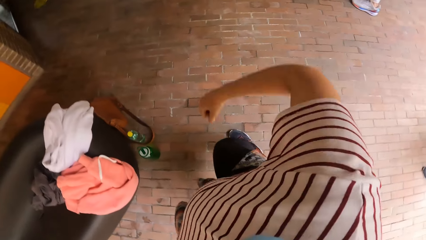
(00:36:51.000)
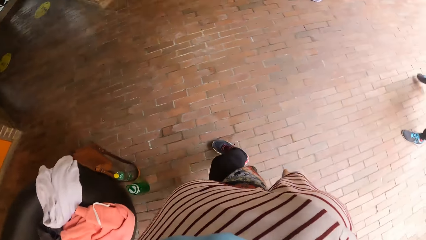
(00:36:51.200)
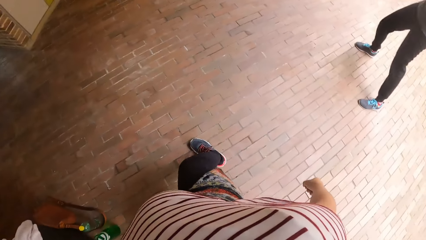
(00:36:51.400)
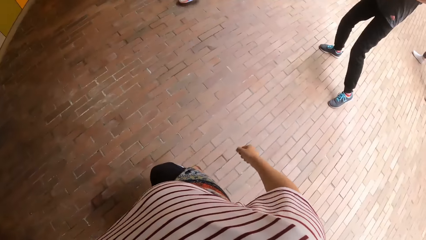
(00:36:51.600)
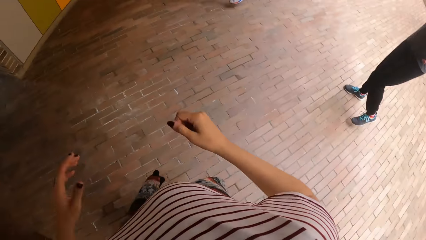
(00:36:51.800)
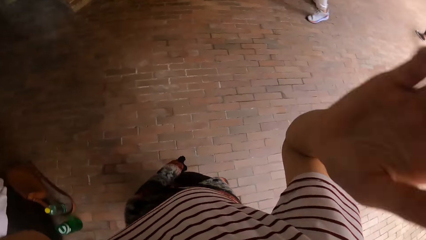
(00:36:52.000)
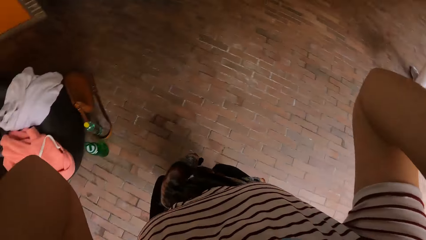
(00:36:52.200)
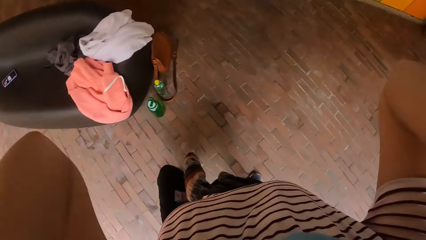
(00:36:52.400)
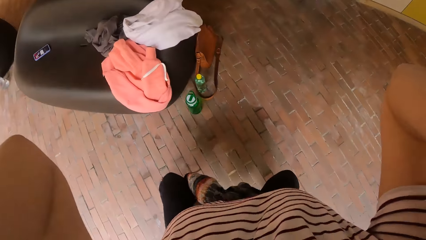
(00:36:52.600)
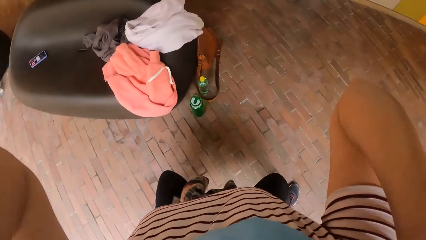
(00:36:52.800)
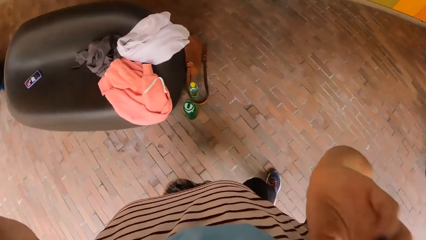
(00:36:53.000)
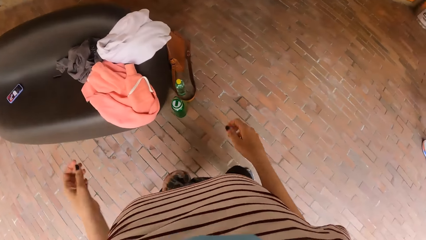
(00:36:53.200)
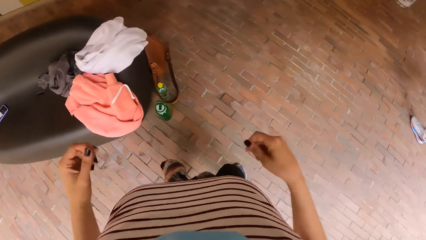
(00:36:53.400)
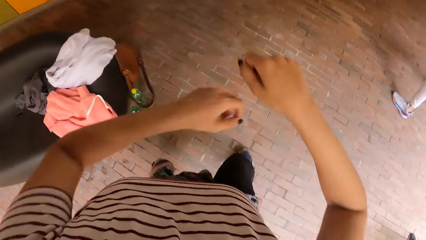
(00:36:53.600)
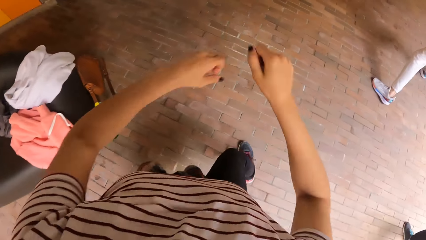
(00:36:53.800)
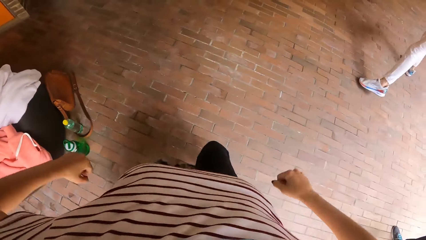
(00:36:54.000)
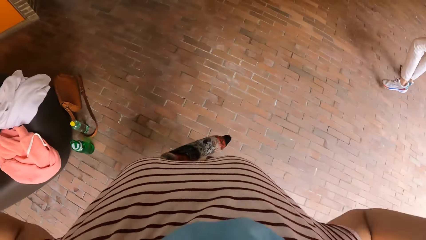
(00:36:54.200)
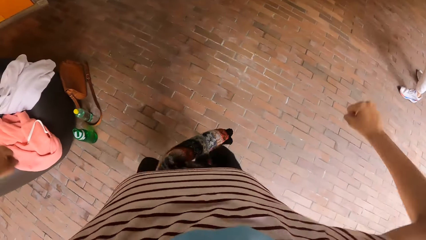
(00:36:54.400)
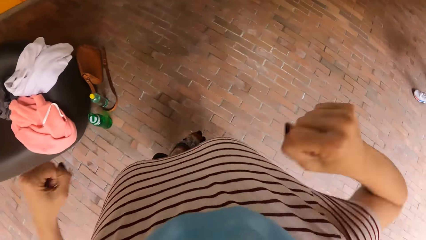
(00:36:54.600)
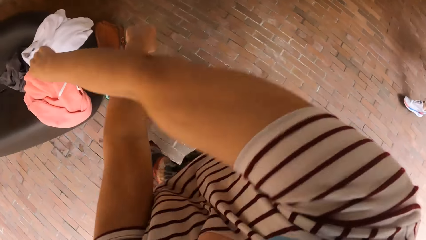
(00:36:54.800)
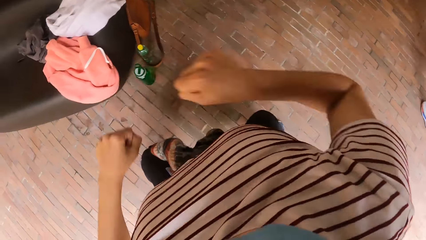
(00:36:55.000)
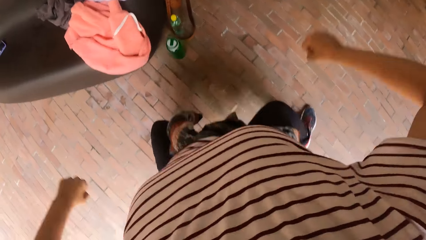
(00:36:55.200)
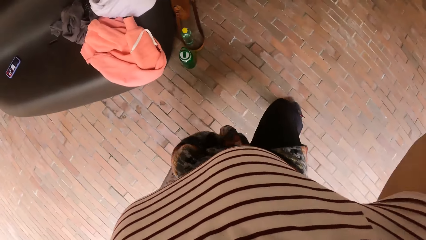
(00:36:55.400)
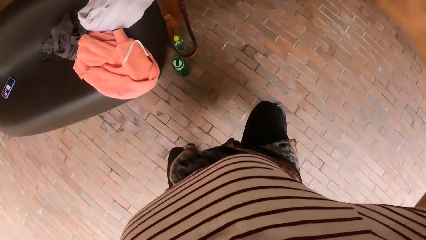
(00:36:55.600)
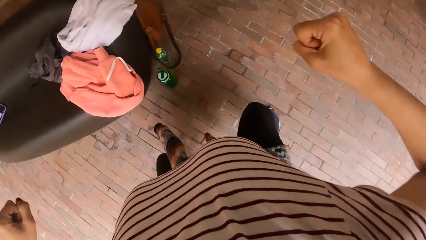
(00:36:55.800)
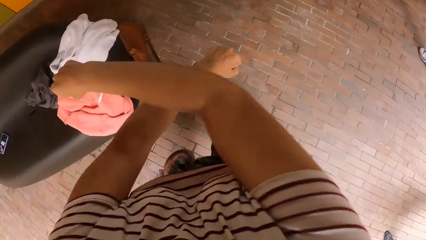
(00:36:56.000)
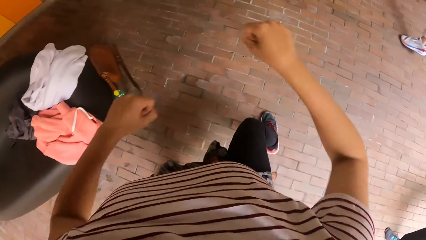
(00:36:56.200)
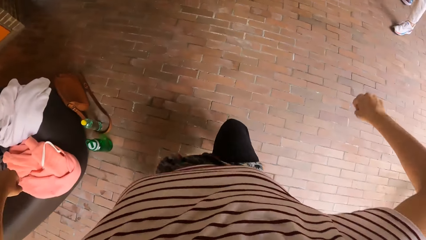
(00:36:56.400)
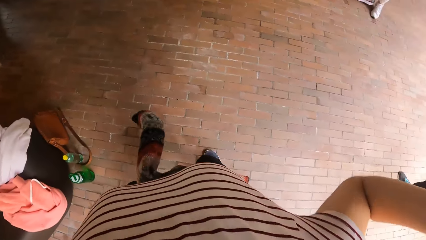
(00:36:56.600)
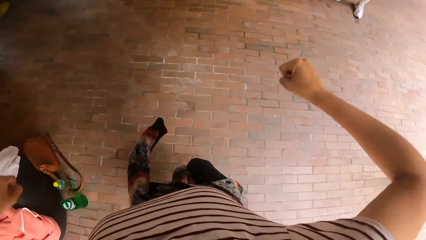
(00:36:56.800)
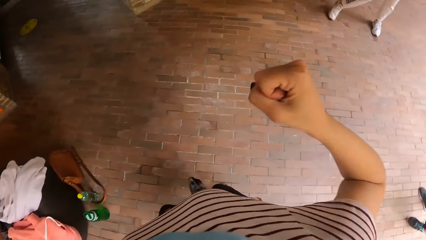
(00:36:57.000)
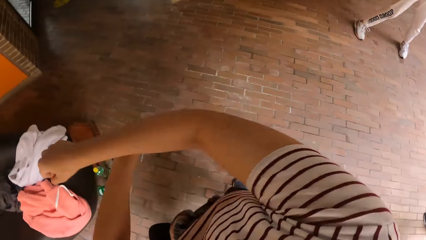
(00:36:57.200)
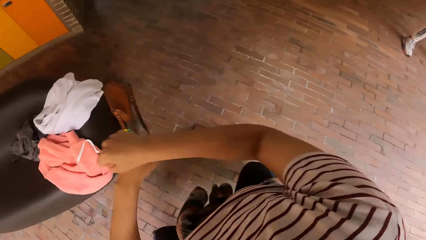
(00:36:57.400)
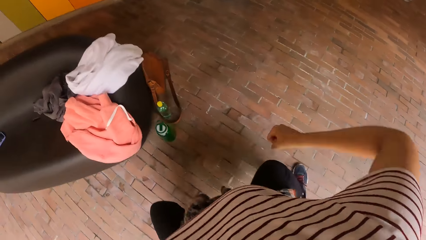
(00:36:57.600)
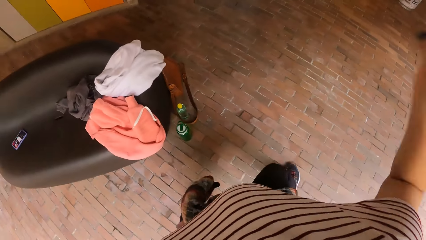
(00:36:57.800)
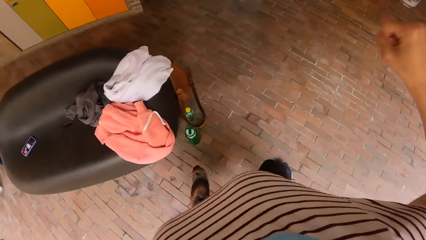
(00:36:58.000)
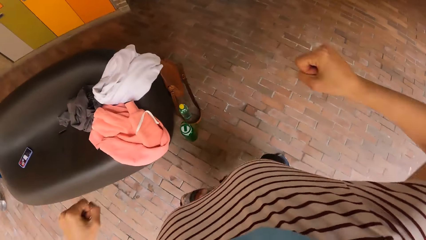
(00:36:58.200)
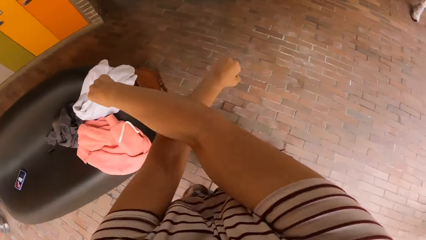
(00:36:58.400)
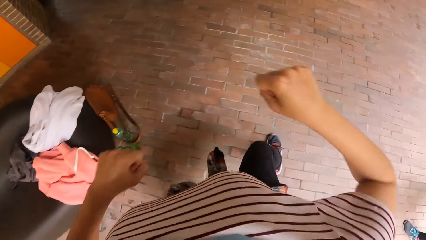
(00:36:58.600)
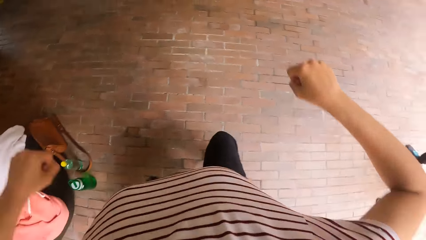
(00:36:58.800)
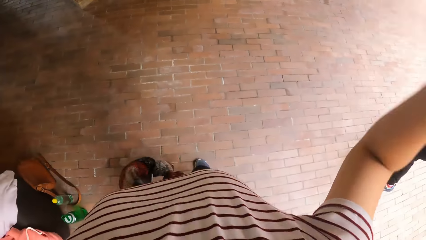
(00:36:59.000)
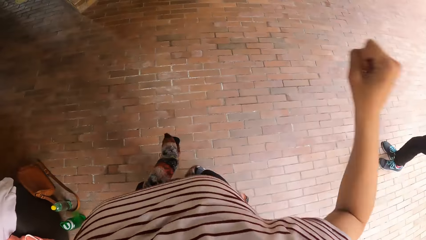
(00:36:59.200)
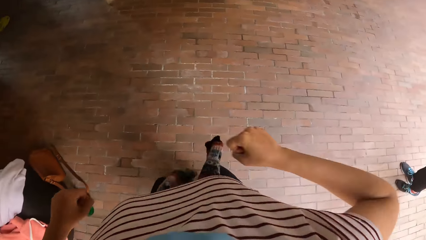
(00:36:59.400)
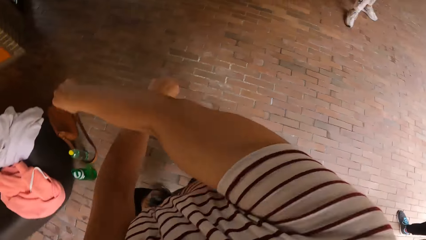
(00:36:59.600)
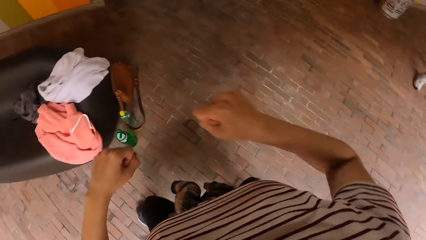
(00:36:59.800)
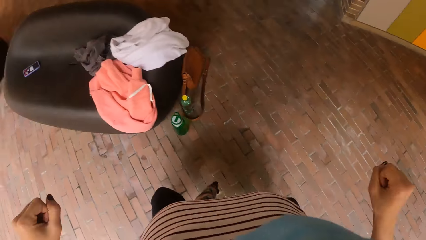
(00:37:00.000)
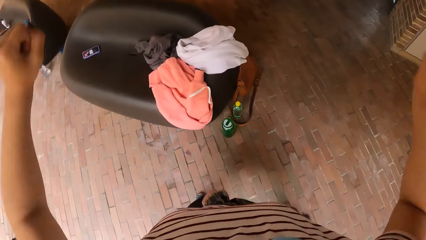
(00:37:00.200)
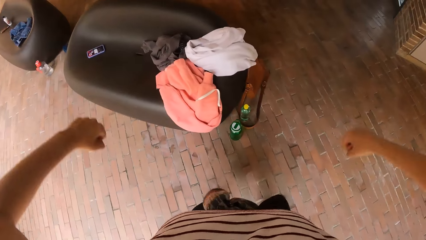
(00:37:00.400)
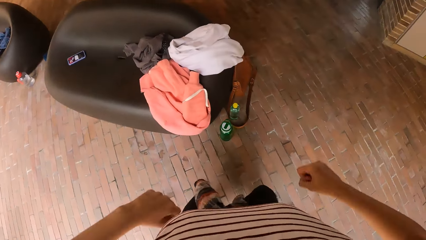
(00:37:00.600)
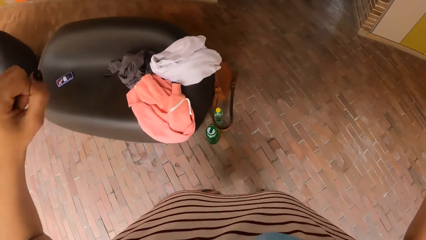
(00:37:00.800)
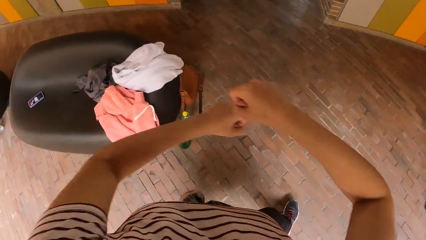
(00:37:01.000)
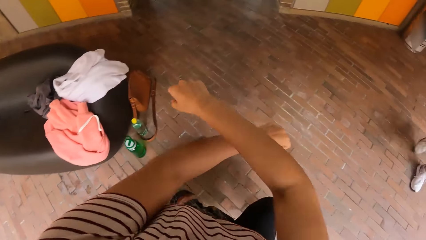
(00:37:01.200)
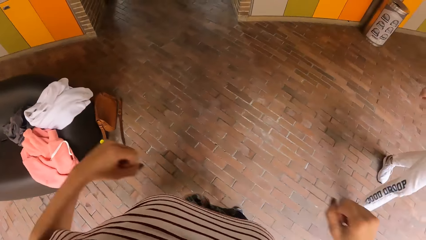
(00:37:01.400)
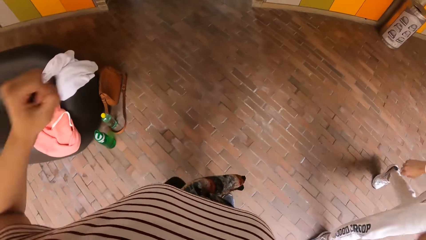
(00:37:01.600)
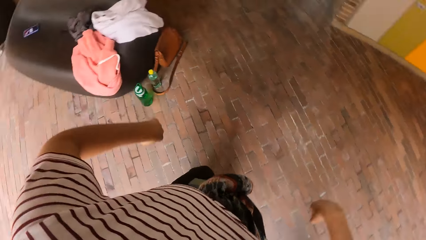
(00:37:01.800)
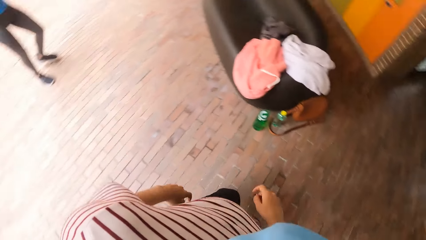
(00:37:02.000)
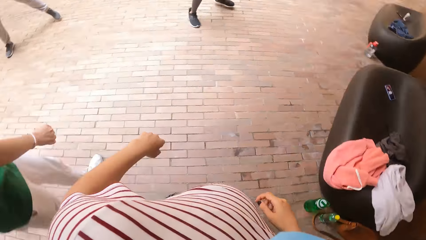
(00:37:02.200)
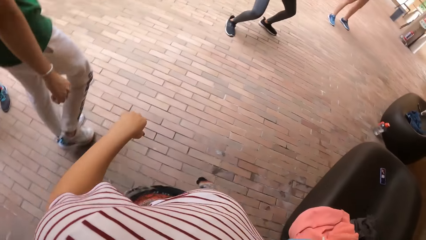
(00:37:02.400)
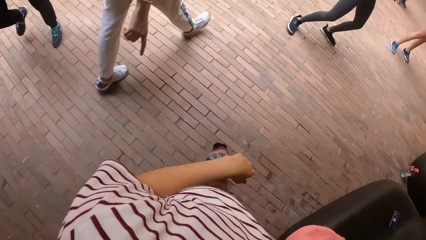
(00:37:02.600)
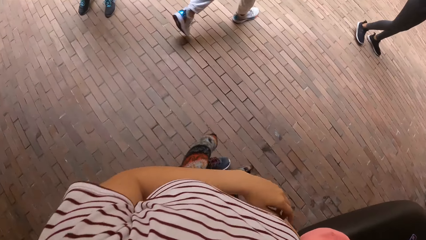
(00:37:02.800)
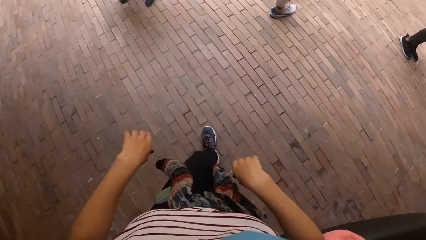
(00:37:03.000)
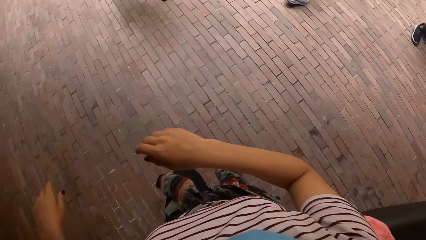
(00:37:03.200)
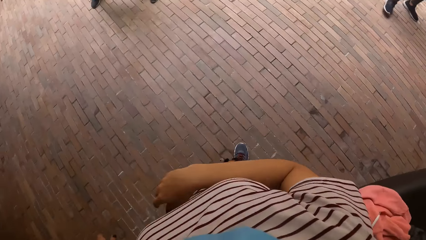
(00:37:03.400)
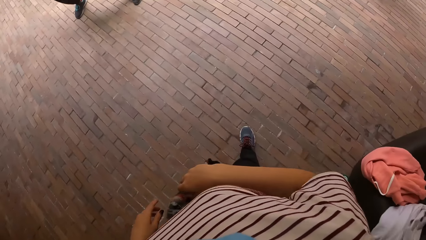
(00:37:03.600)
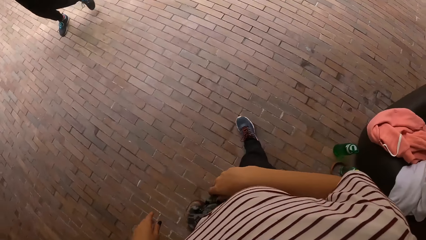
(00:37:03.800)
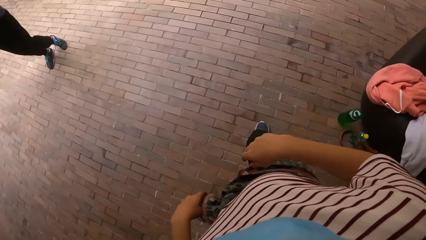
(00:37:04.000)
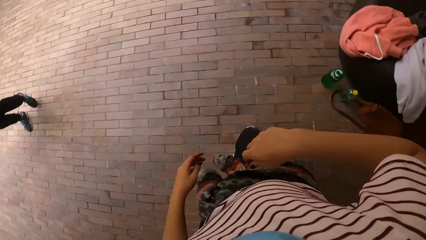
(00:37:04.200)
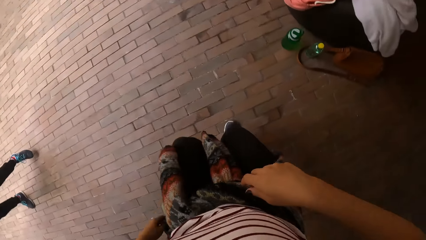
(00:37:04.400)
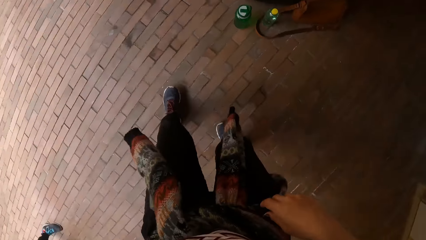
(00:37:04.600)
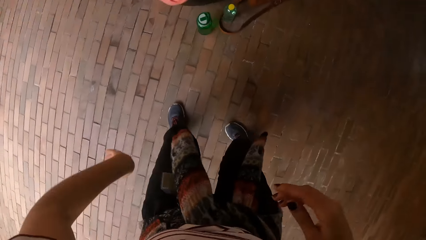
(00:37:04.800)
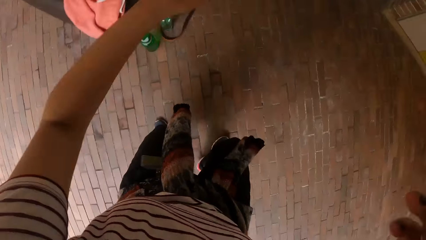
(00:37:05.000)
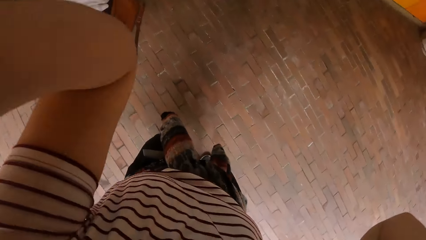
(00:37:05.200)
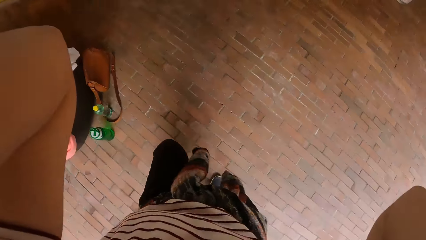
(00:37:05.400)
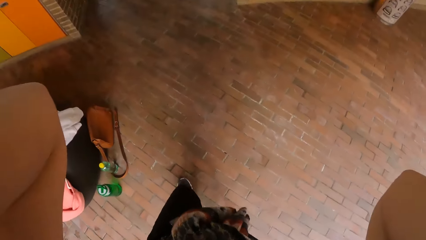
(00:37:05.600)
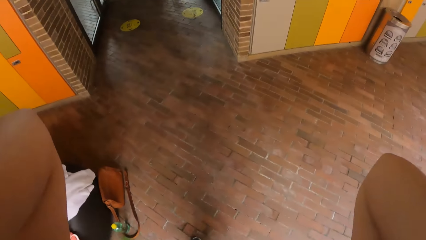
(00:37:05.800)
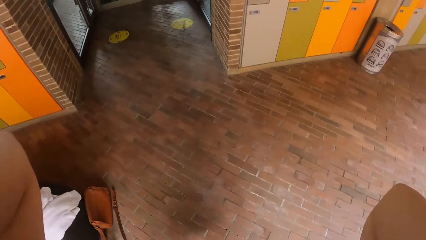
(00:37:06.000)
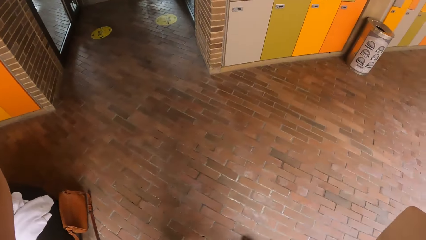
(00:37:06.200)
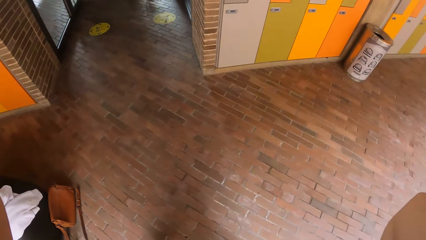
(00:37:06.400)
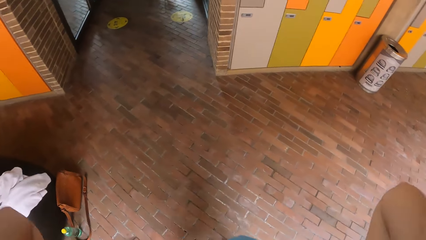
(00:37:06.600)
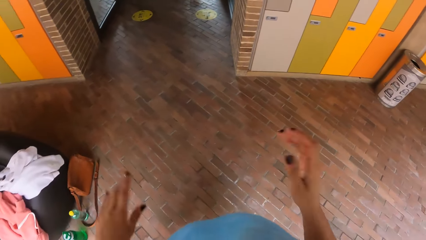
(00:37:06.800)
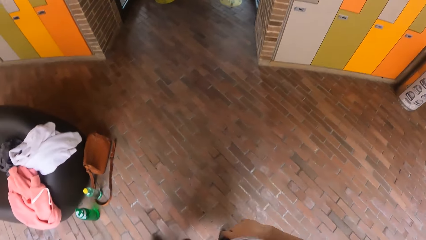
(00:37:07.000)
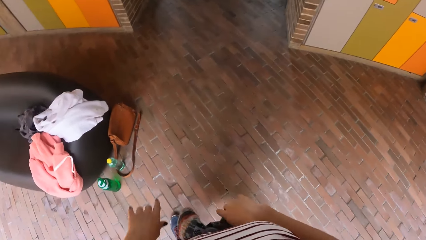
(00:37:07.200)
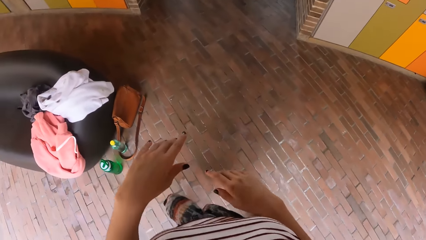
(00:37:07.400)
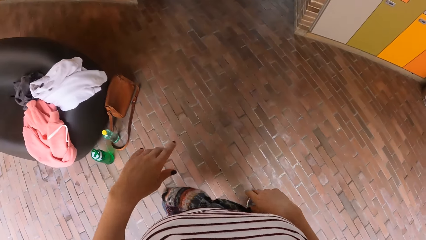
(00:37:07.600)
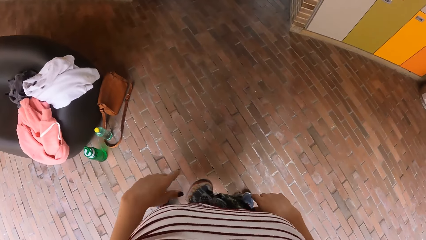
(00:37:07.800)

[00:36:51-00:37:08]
The camera wearer raises her hands towards her head. She adjusts the camera. She drops both hands. She dances with friends. The man walks past the camera wearer. The camera wearer looks around. She lifts both hands. She adjusts the camera. She drops both hands.
